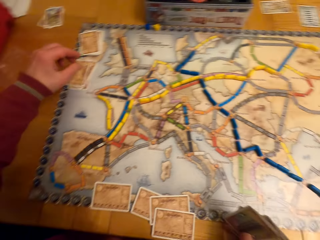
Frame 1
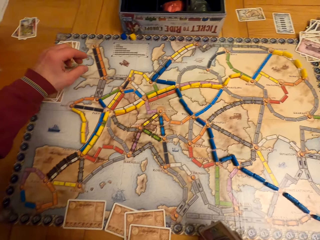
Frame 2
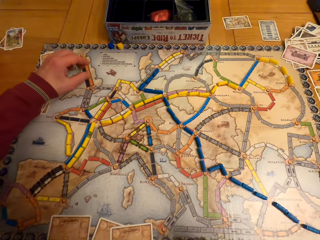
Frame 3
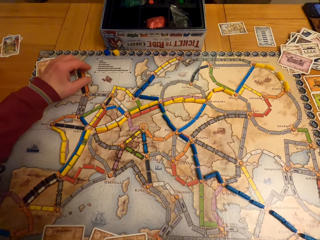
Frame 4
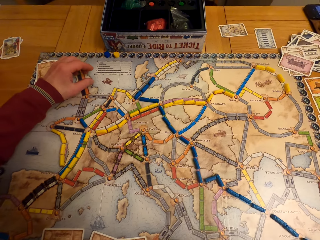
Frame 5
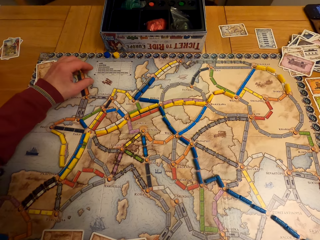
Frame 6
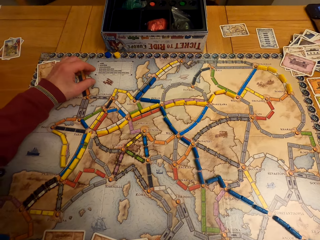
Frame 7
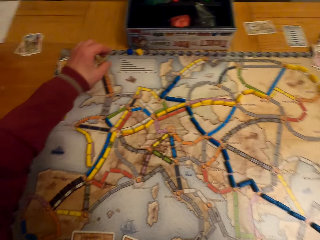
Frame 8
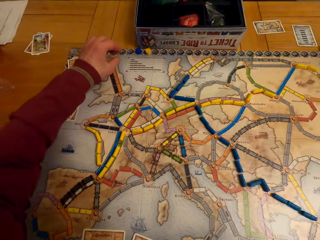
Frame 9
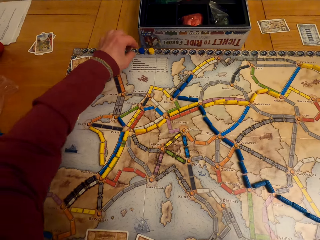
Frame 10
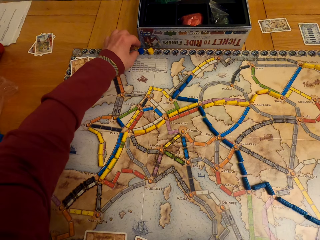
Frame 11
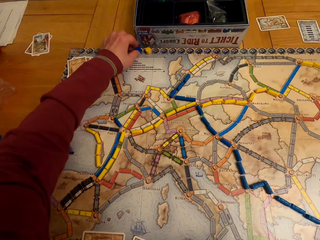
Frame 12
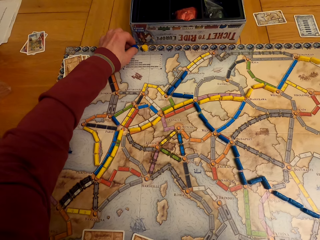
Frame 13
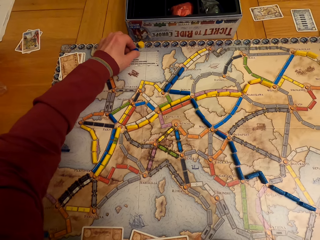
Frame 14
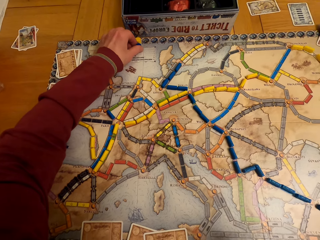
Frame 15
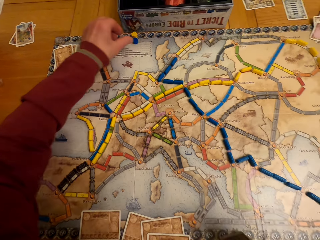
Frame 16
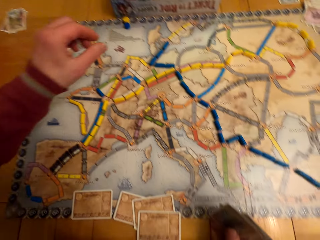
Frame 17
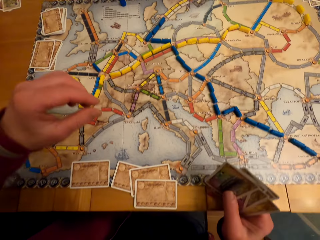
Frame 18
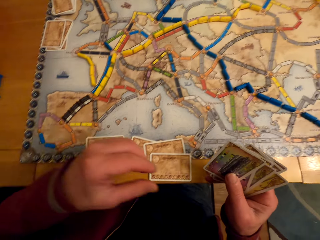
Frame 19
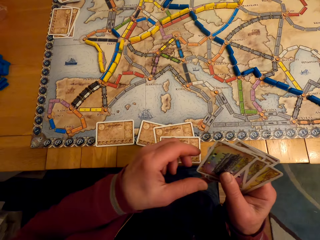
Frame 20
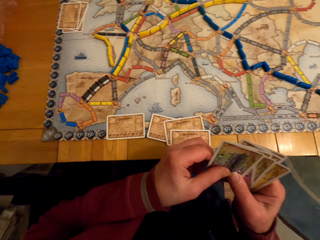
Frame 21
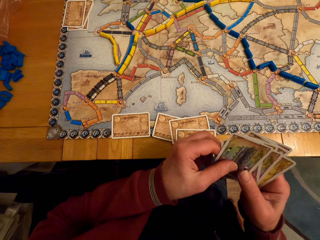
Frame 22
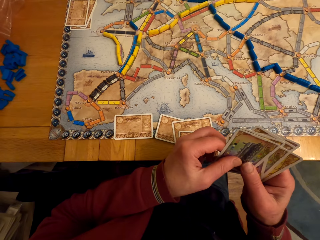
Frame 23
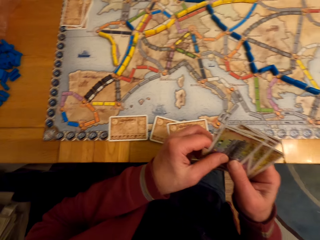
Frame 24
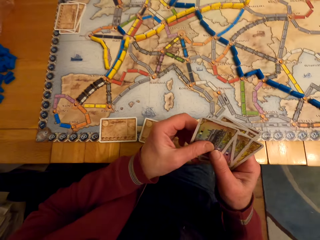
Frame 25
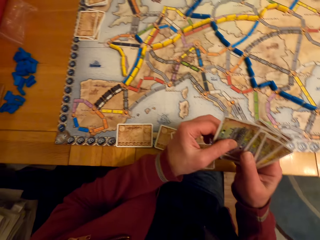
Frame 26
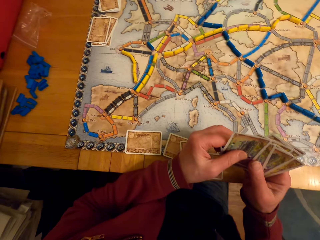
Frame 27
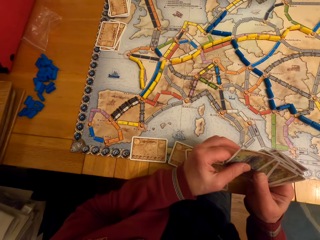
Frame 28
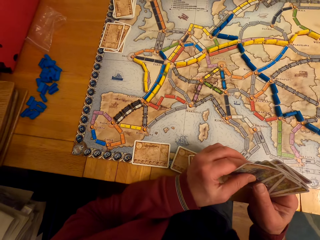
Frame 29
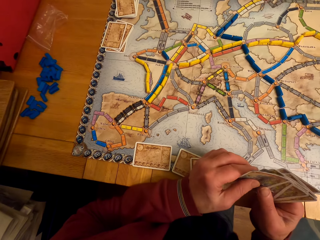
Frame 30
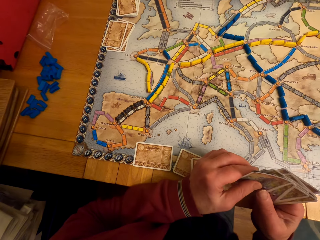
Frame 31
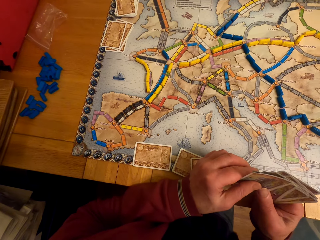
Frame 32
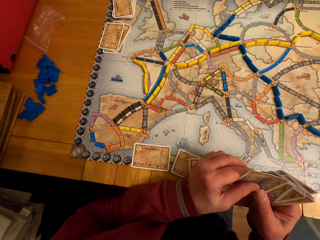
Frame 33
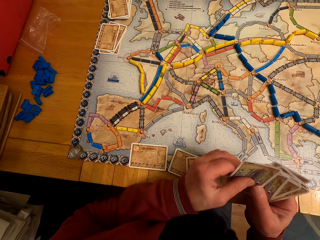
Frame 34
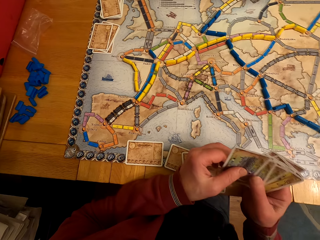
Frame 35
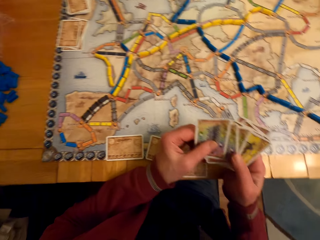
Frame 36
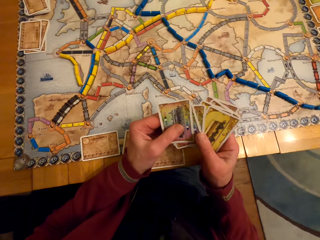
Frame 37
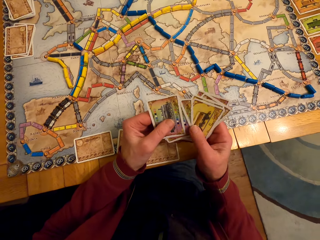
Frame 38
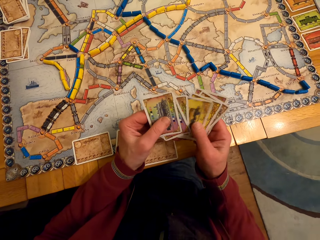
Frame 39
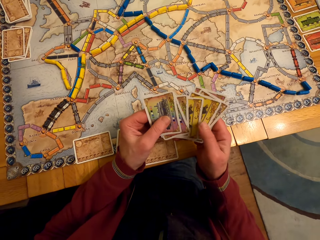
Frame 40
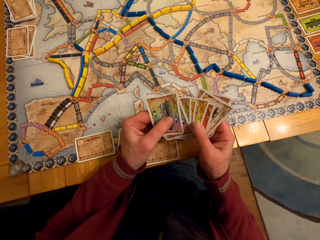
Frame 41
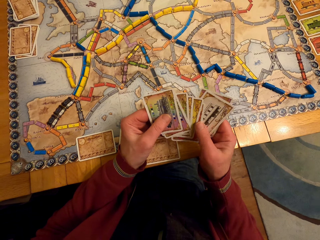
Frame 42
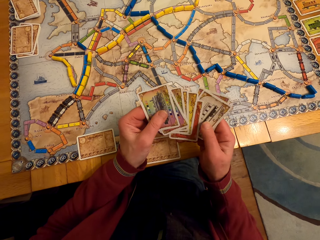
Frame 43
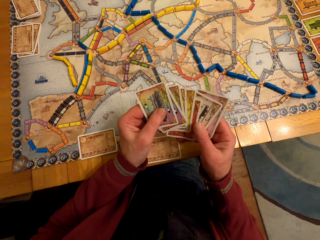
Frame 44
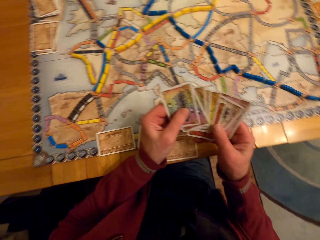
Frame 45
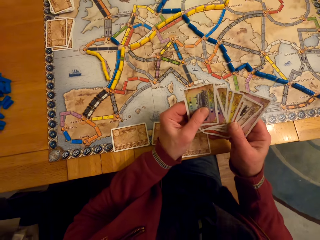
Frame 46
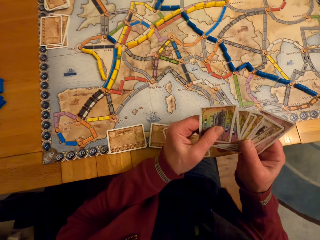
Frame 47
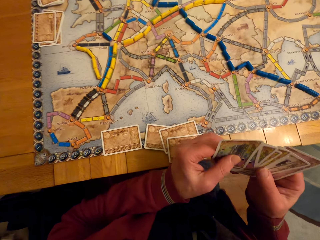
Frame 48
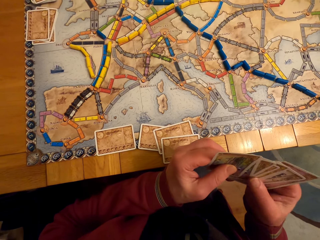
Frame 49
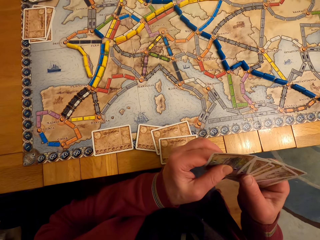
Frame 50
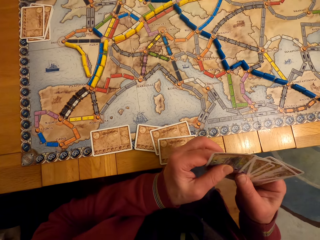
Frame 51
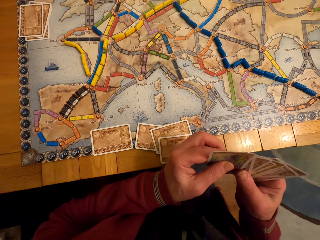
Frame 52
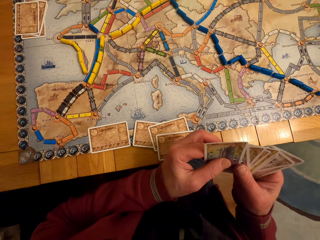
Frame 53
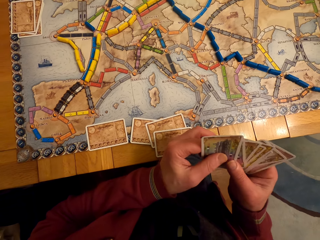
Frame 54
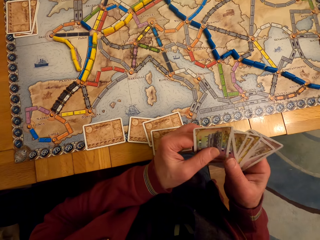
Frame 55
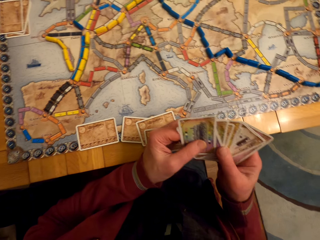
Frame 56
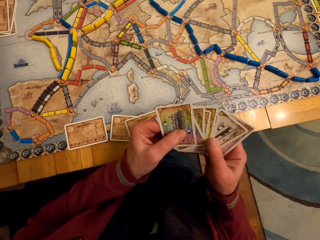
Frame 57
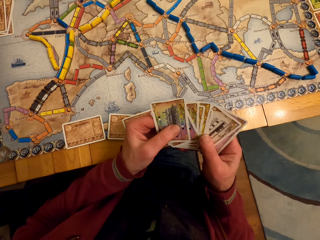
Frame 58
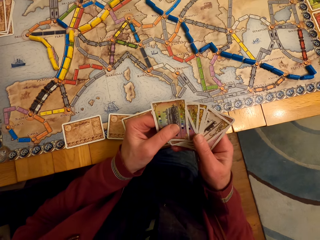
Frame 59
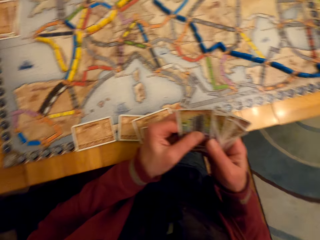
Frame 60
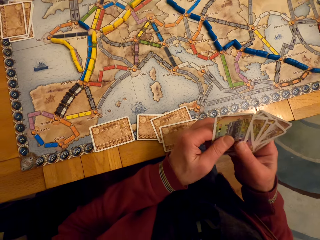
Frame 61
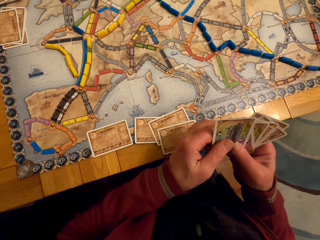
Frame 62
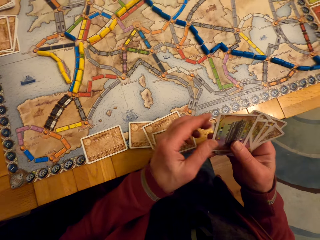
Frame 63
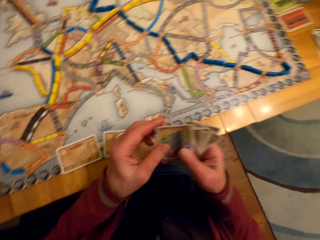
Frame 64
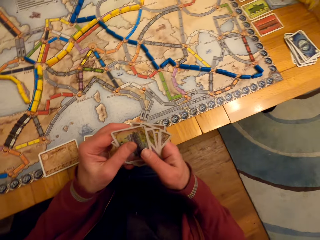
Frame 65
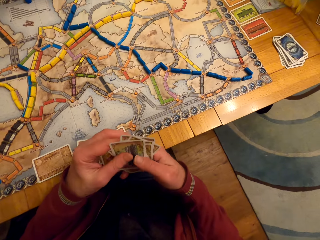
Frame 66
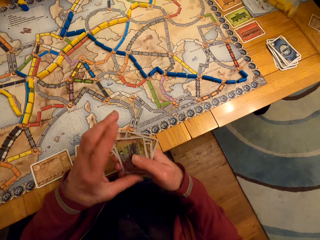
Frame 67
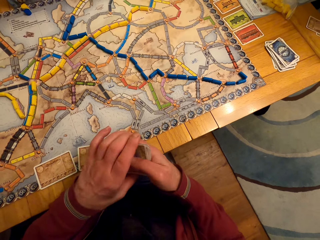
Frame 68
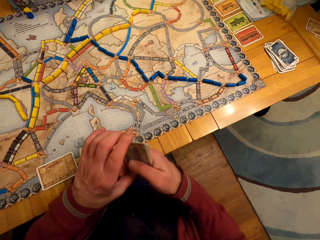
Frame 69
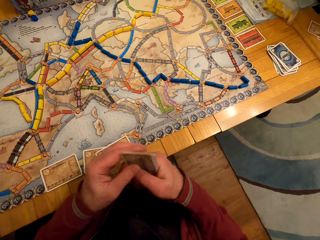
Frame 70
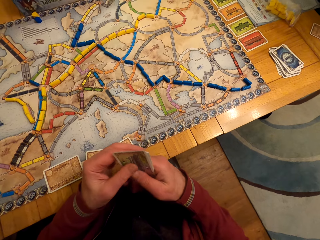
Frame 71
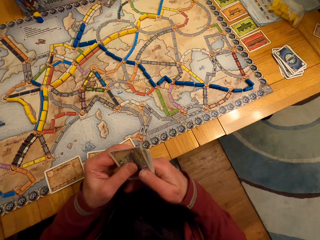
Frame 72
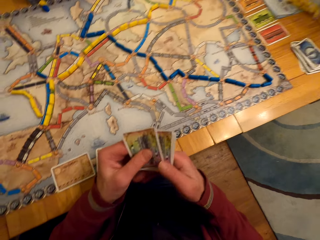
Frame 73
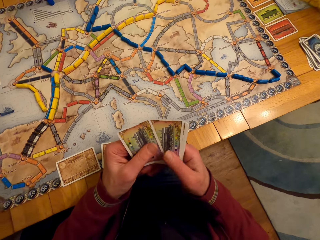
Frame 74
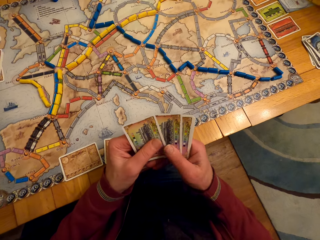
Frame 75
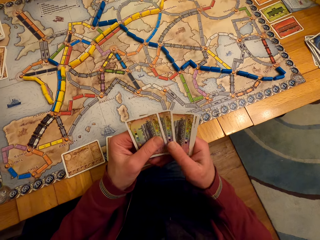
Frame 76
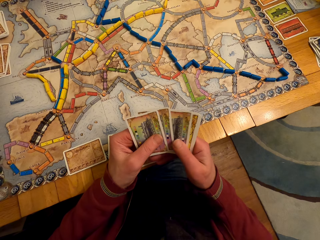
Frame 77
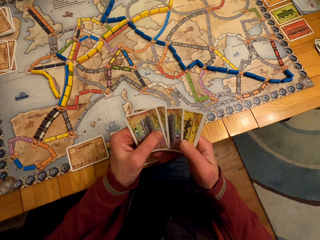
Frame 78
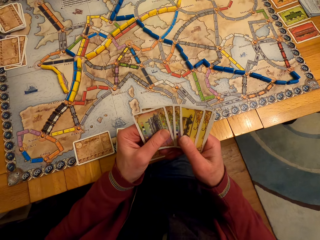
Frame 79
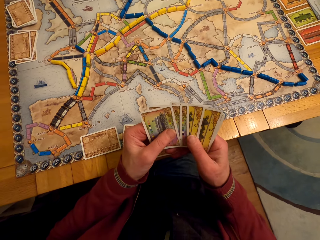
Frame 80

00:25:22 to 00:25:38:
The camera wearer moves the model piece. He touches the board game chips with his left hand. He moves the hand. He looks at the cards. He moves the hands. He looks at the cards. He arranges the cards.

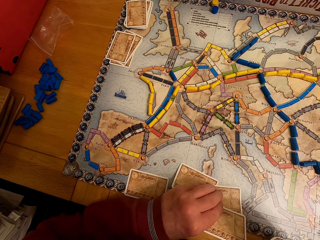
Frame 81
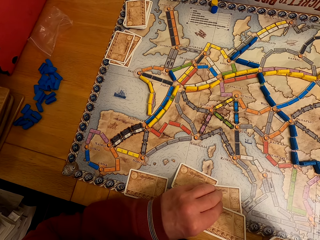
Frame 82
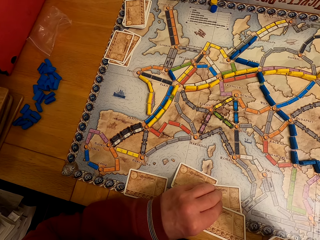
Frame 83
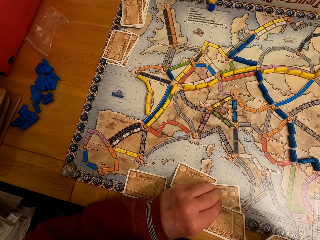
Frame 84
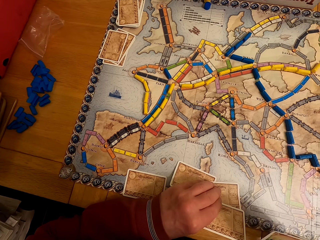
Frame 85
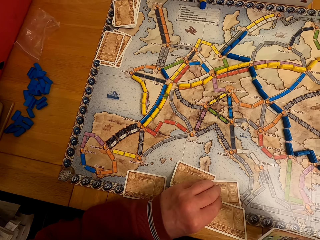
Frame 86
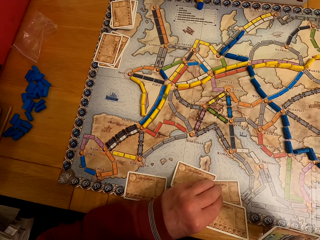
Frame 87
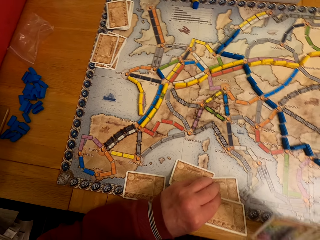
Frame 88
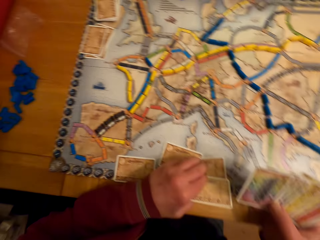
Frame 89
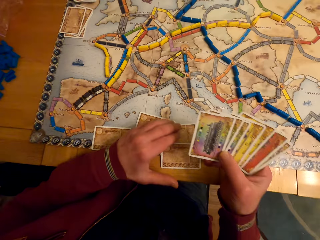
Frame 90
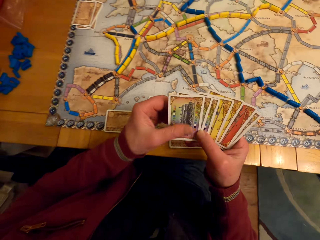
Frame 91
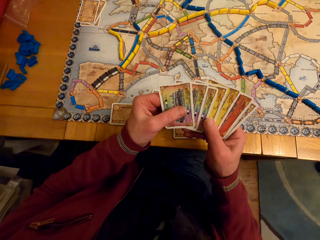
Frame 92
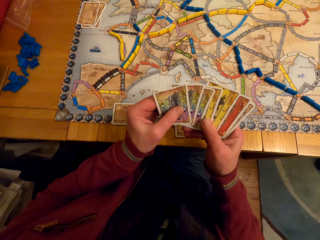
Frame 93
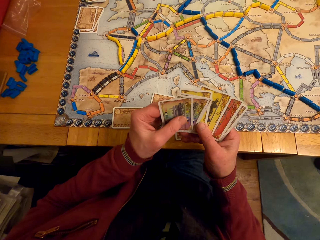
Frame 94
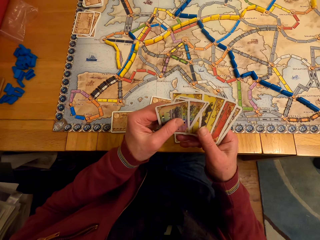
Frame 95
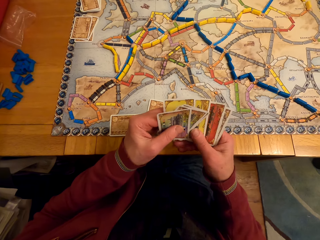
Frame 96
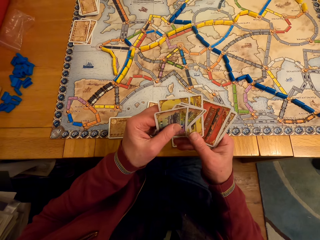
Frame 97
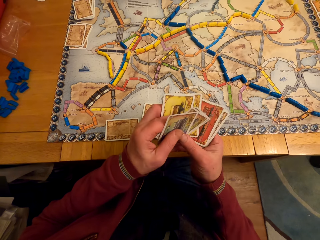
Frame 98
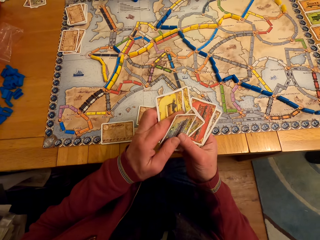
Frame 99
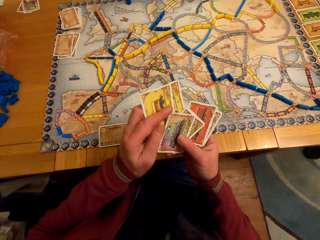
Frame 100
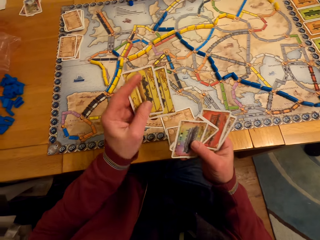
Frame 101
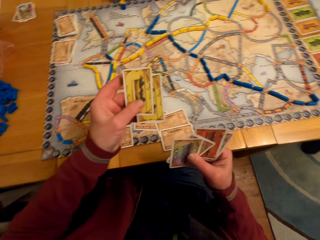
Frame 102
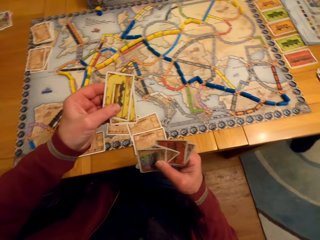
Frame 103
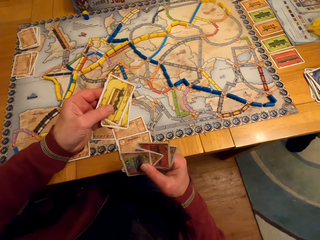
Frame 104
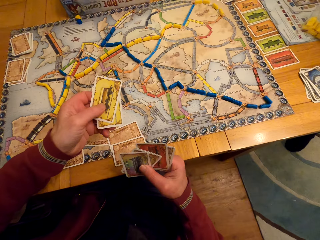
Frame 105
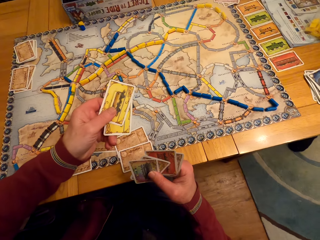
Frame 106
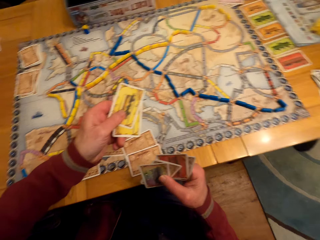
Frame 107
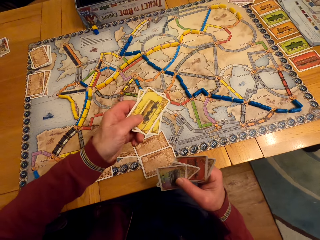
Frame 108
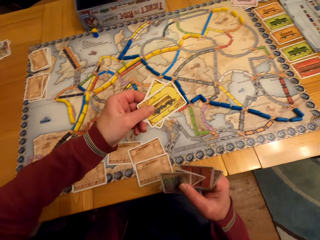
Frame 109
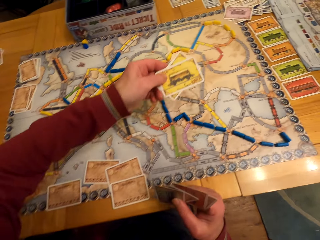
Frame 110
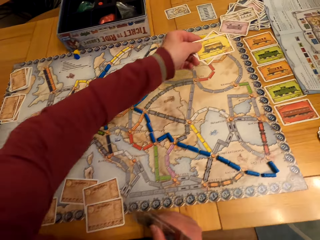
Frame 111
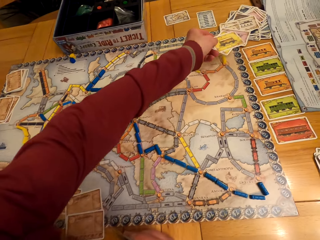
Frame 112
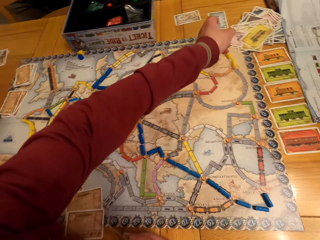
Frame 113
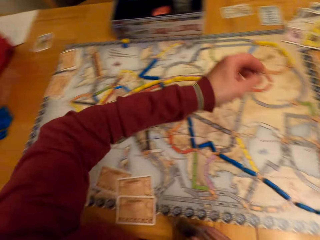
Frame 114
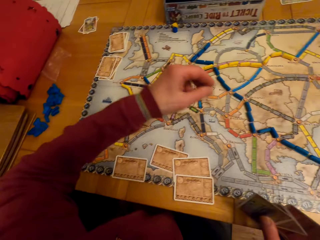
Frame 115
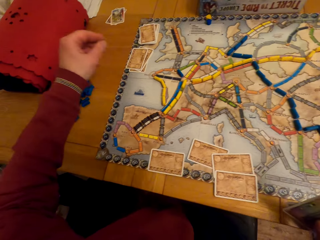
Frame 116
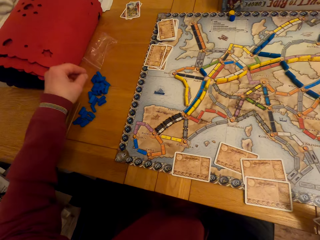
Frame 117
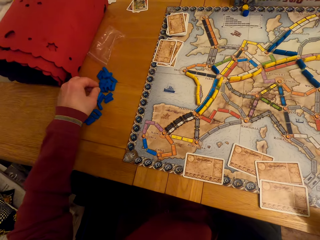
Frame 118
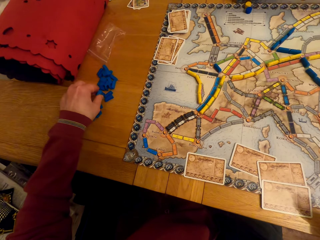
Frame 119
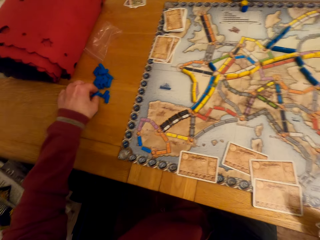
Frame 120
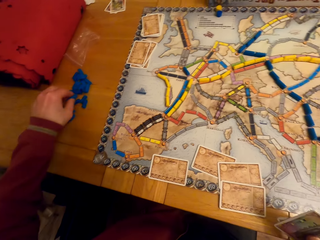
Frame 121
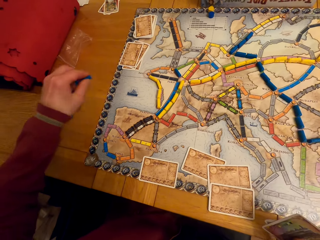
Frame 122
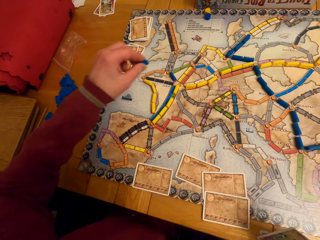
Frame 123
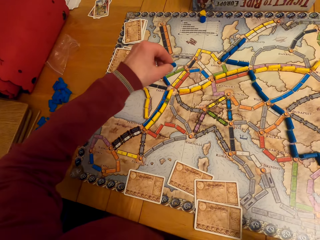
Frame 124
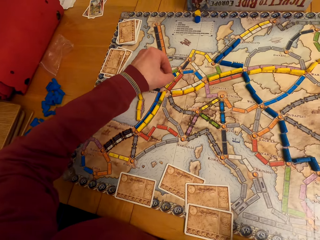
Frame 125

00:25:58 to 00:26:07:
The camera wearer takes the cards. He holds the board game cards on his hand. He puts the cards on the table. He picks up the model piece. He puts the model piece on the paper.
